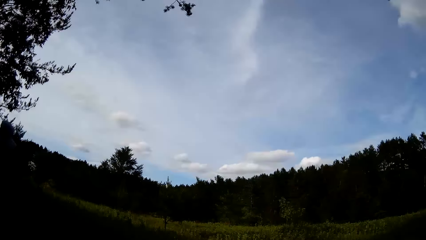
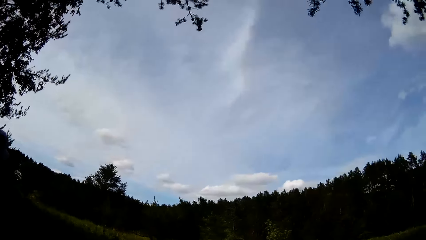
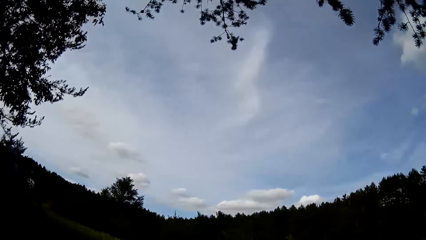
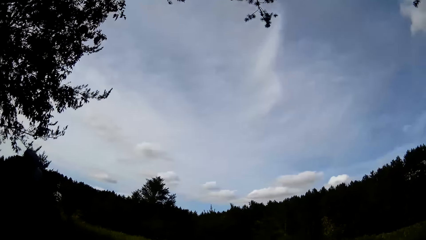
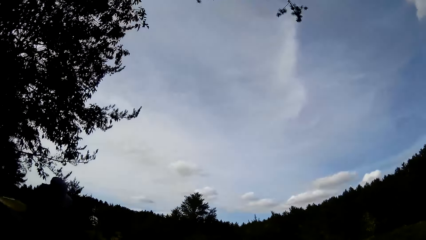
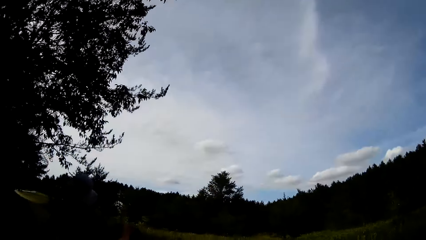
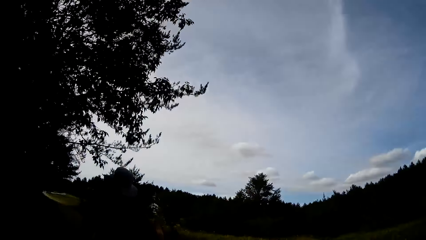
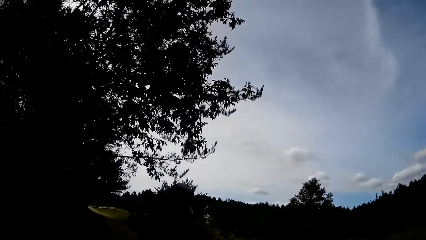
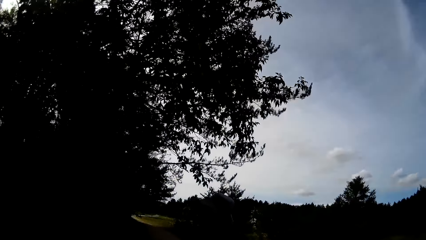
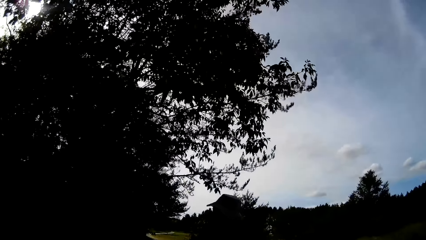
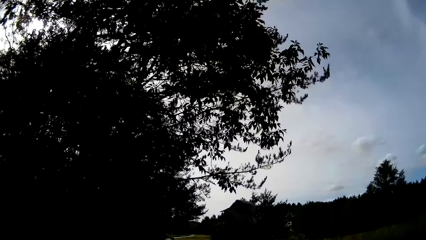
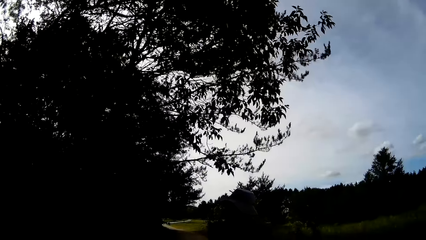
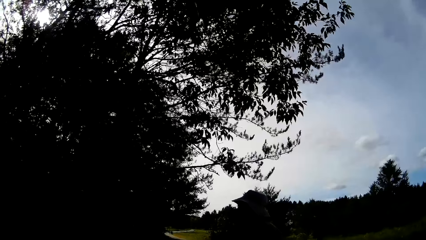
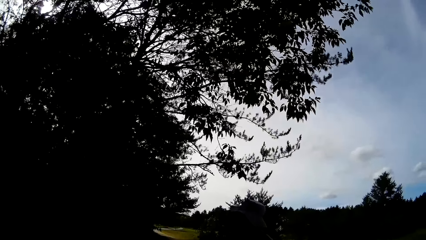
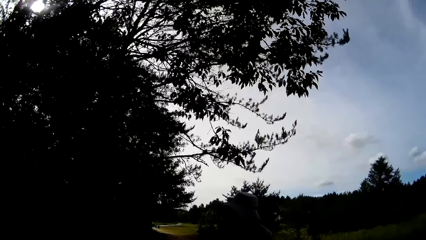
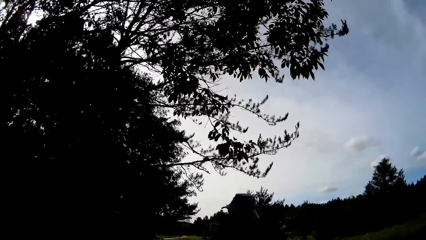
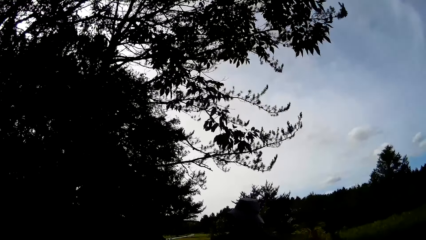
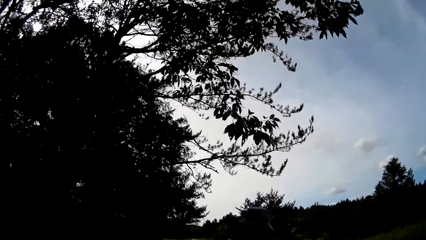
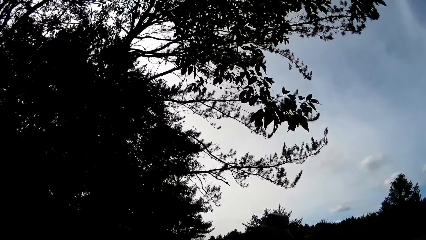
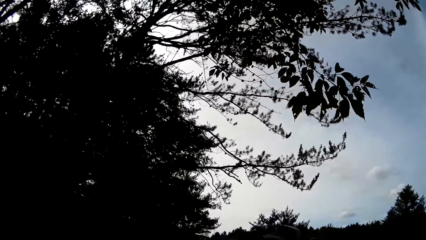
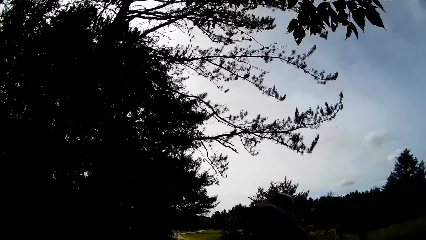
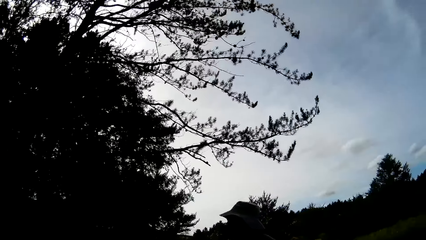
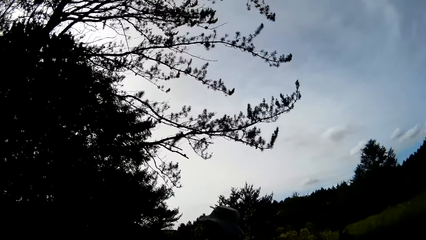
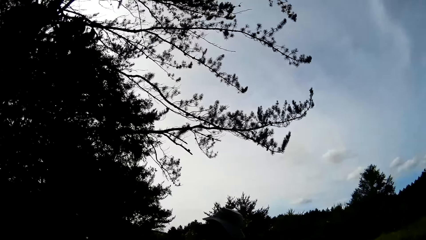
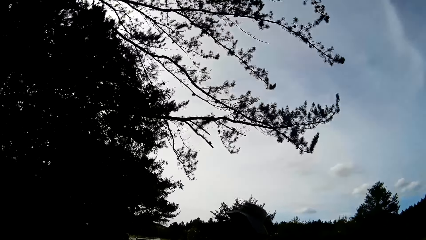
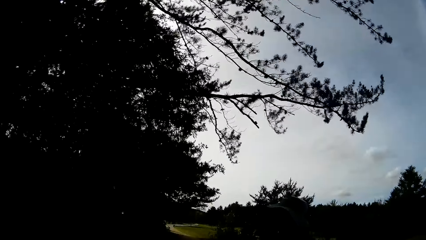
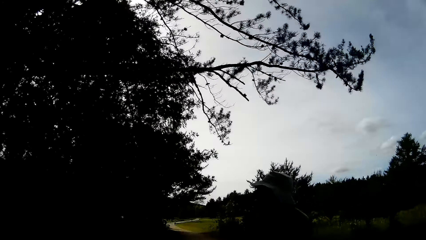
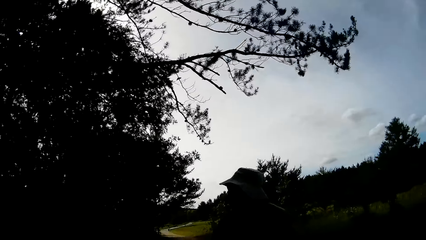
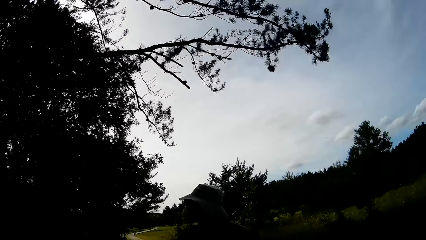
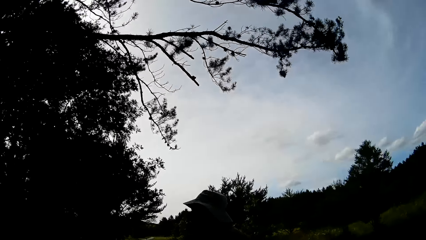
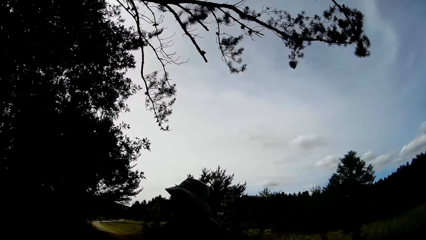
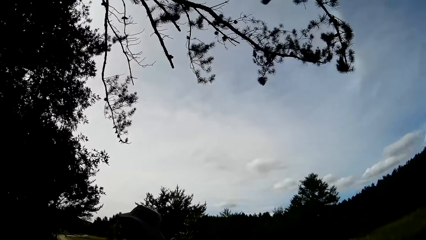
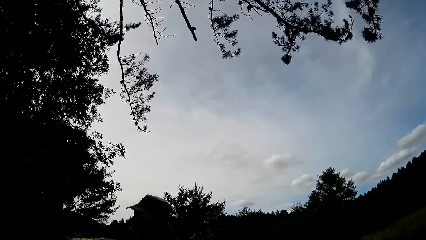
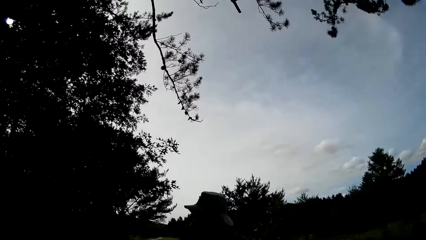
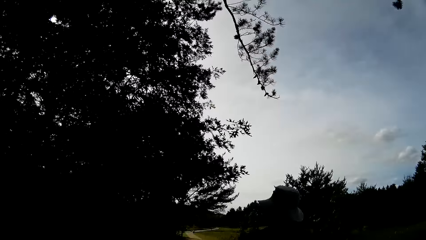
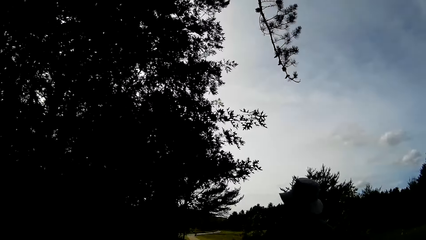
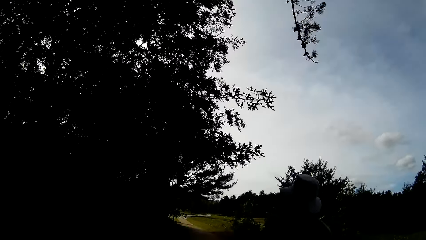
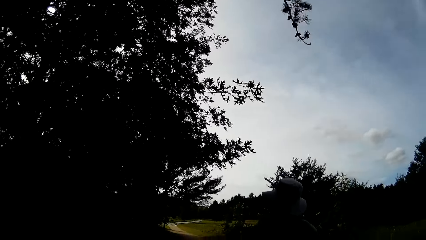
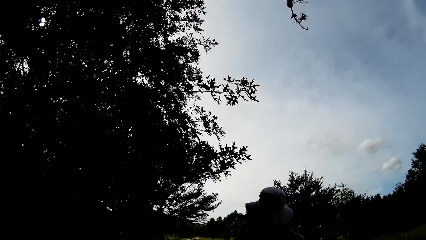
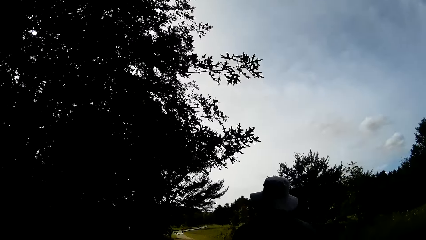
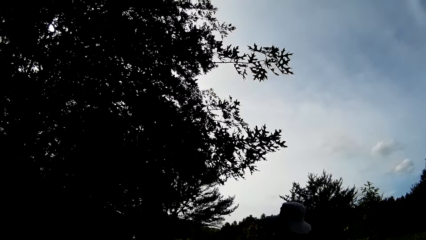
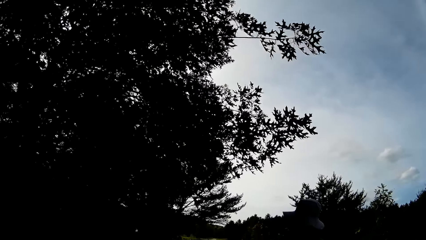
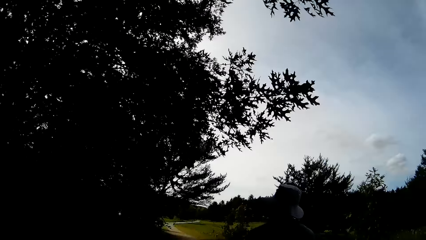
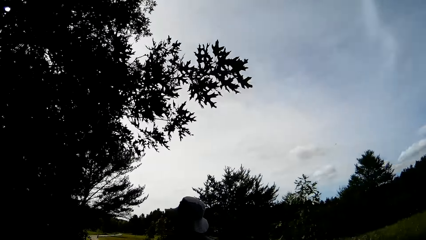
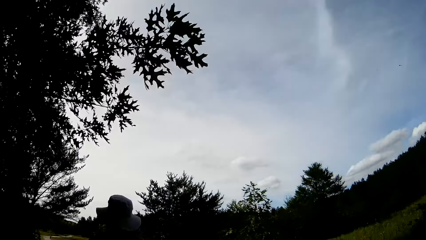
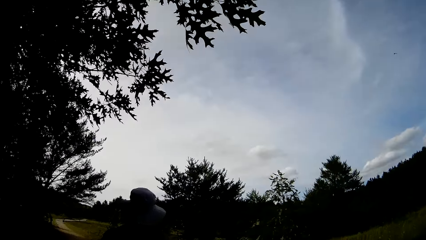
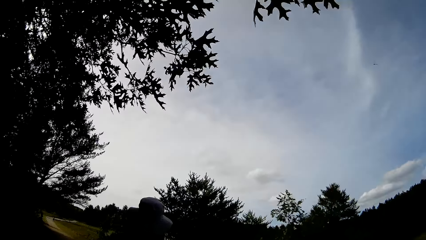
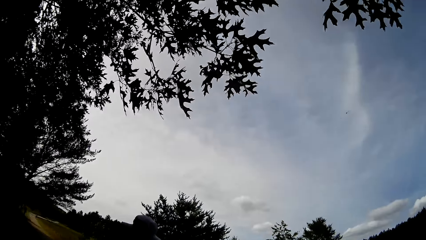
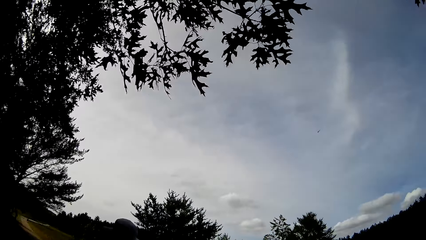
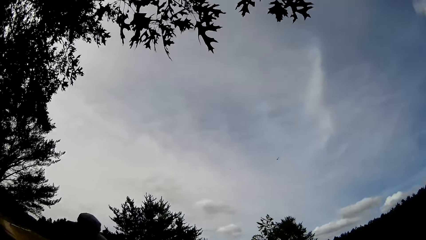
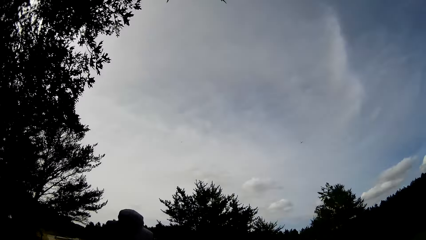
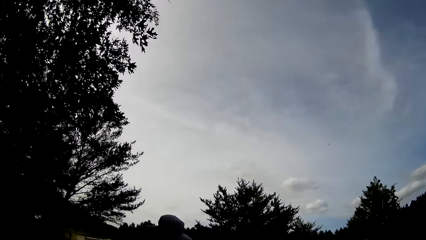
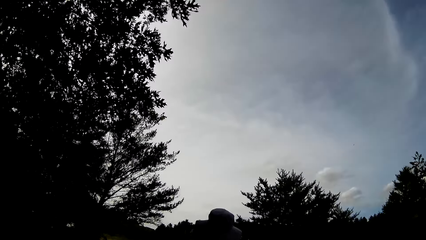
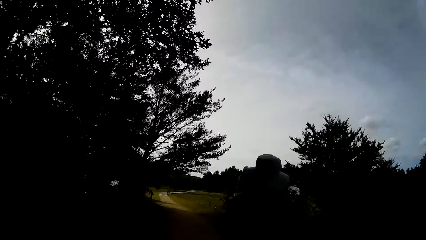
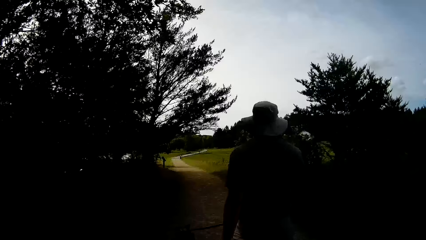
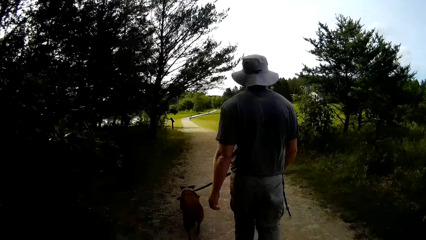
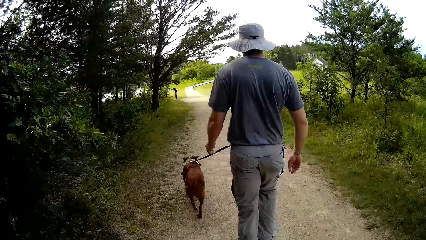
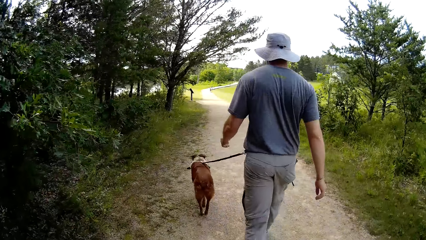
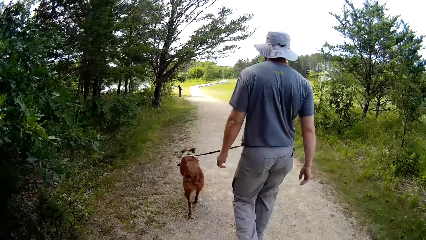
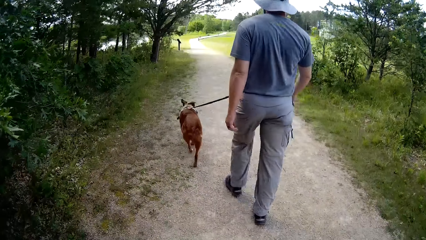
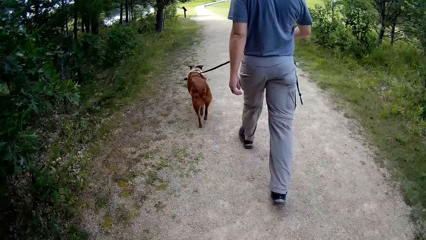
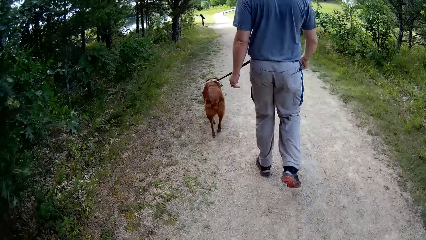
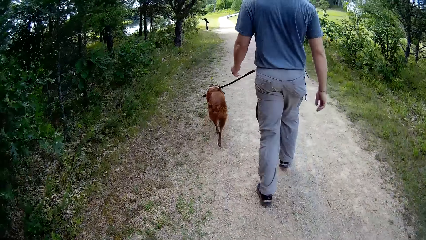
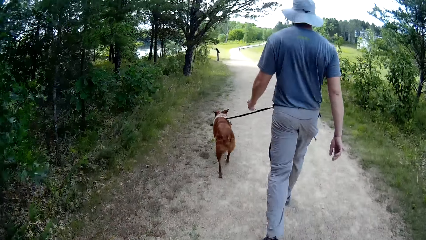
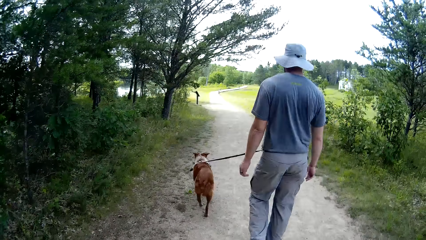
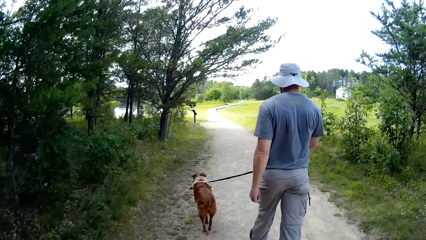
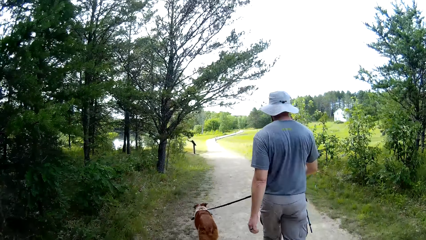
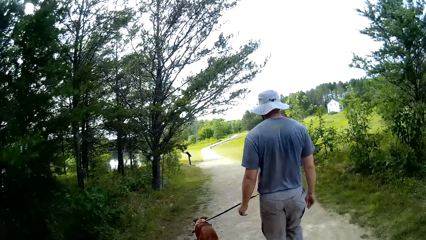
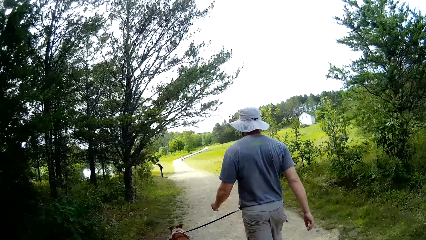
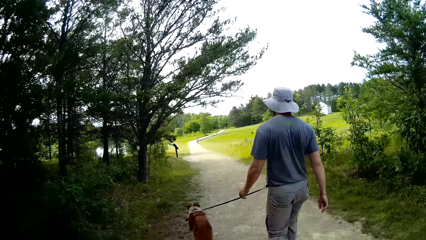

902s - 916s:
The camera wearer walks down the walkway.

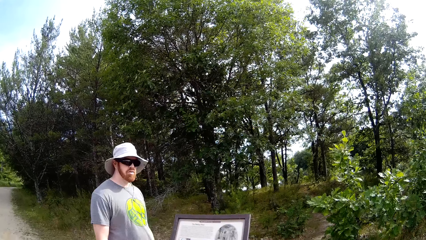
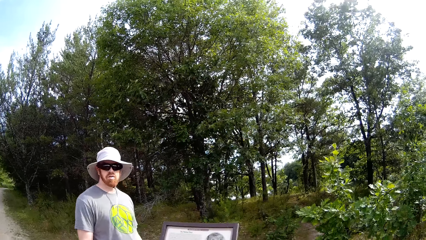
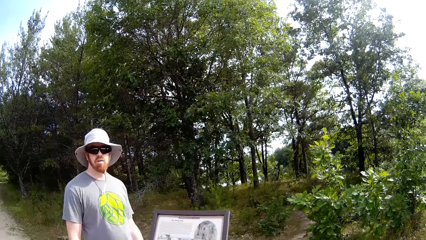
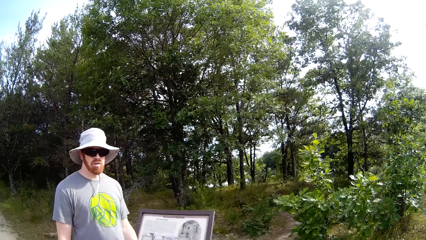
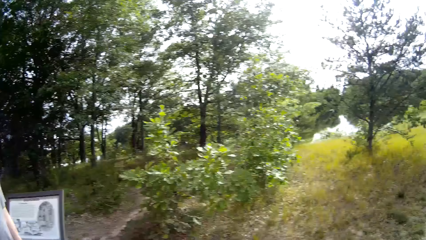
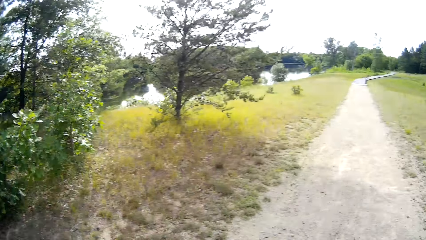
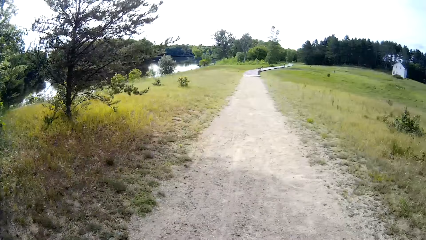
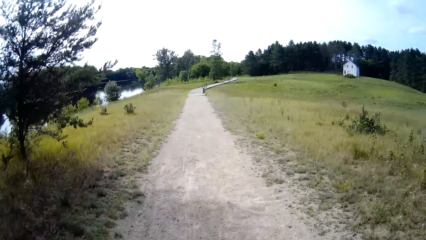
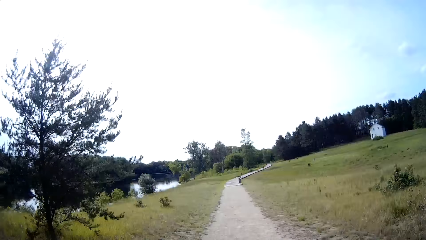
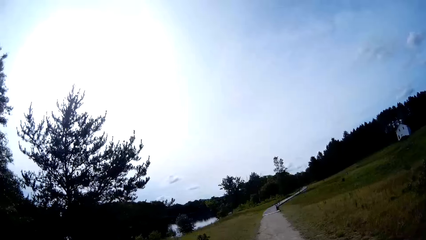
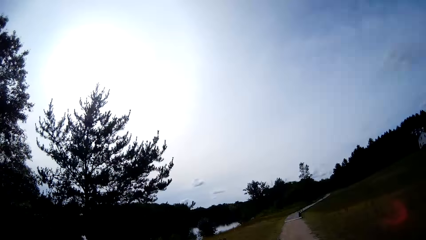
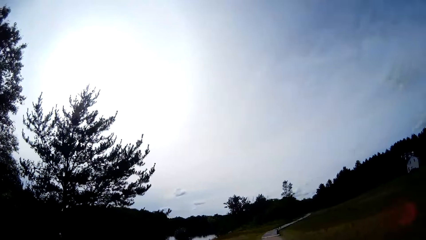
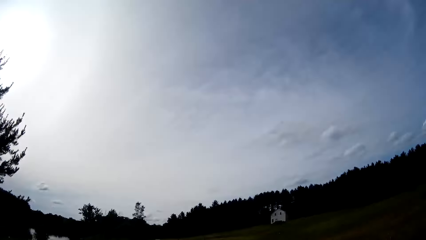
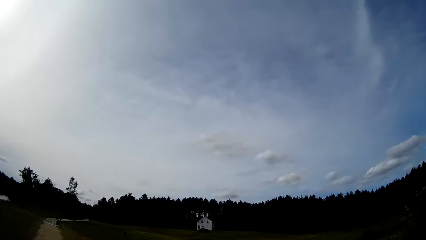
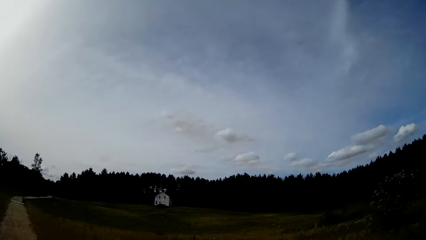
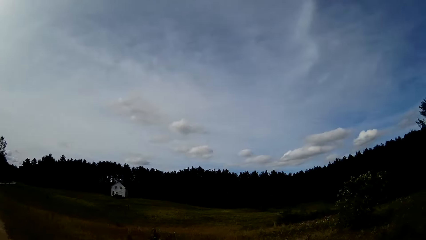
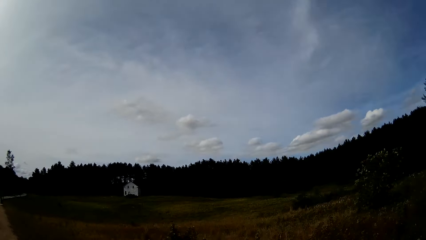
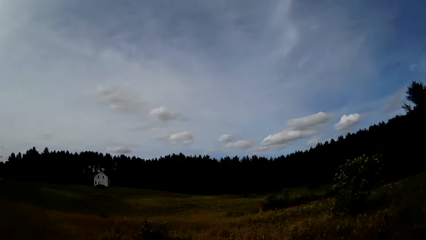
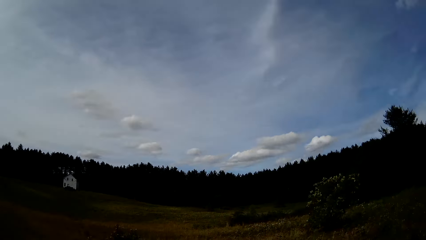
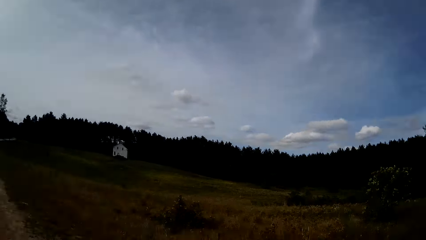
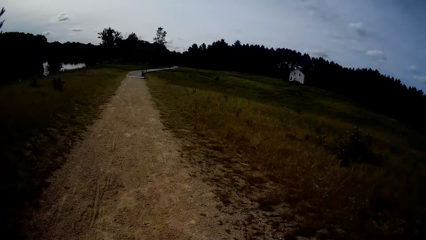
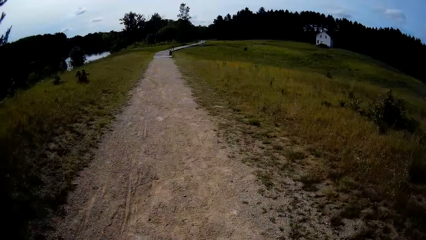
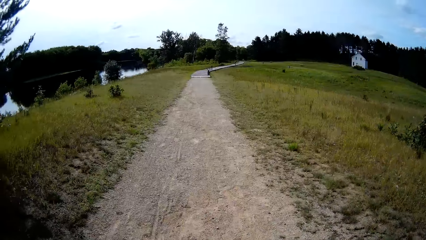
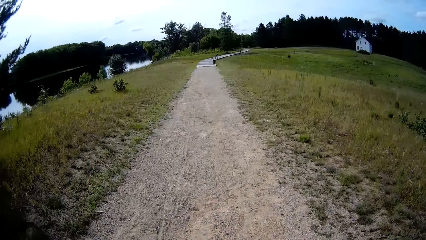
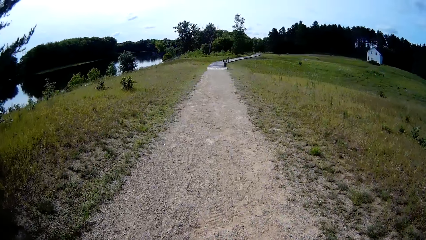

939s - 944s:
The camera wearer walks on the road with a man with a dog.
